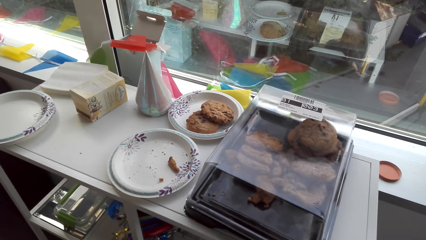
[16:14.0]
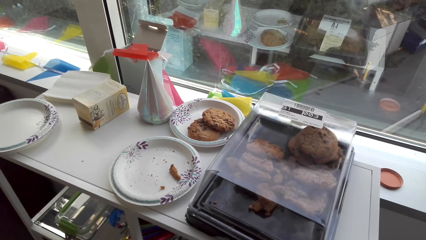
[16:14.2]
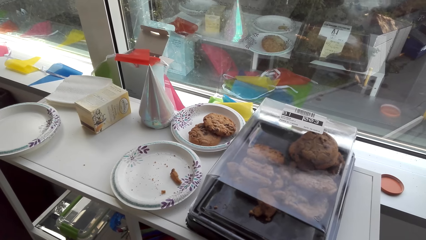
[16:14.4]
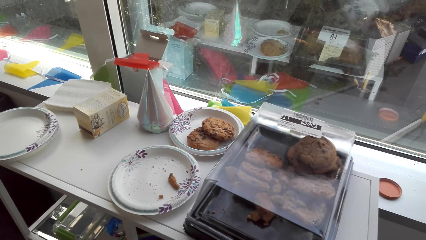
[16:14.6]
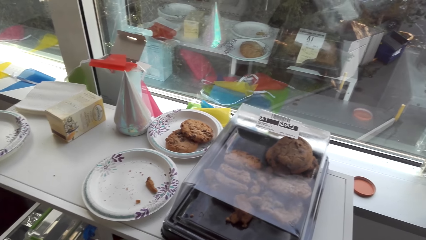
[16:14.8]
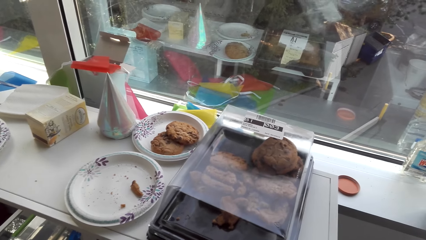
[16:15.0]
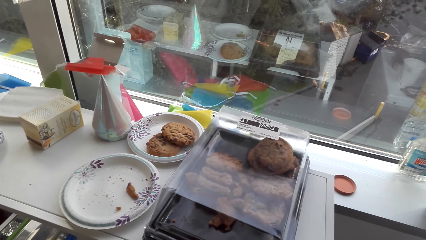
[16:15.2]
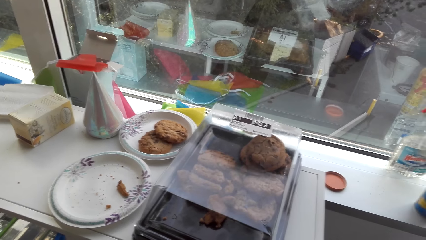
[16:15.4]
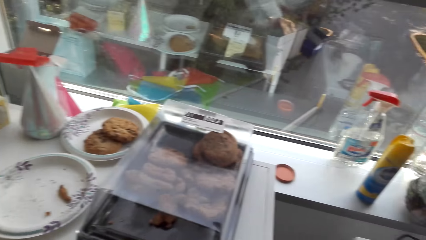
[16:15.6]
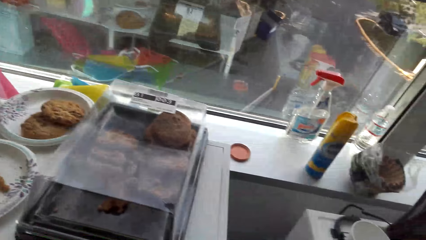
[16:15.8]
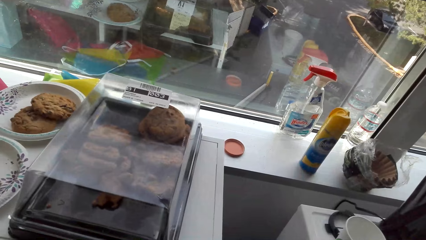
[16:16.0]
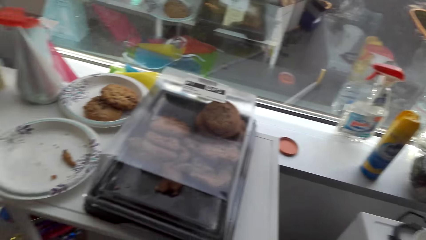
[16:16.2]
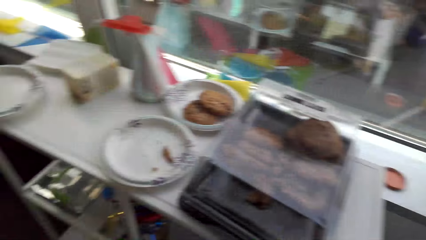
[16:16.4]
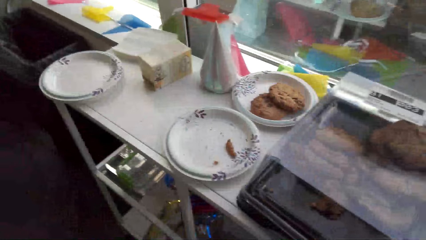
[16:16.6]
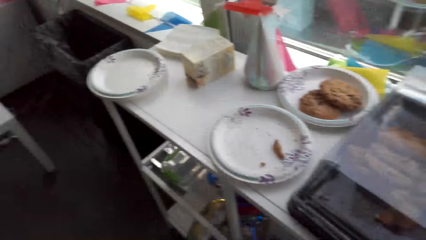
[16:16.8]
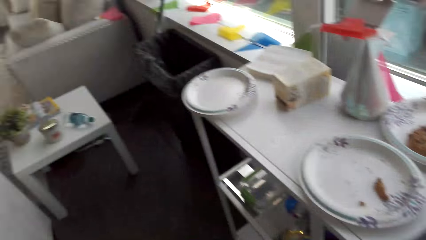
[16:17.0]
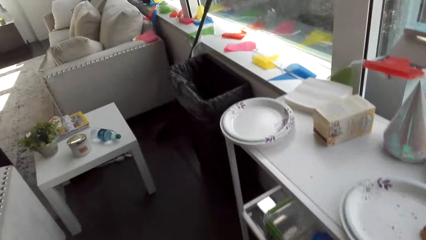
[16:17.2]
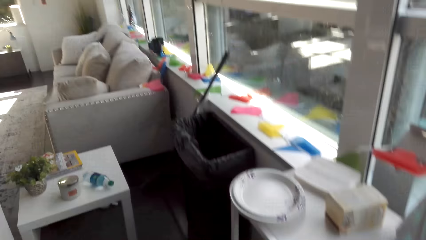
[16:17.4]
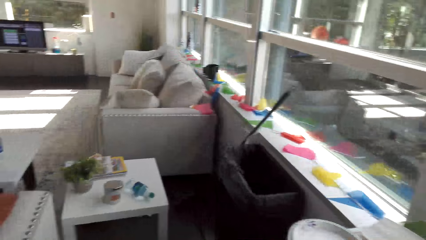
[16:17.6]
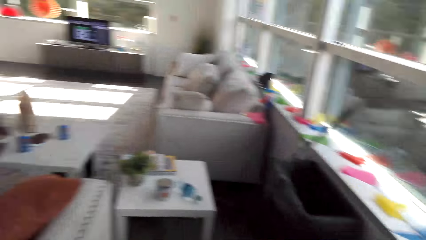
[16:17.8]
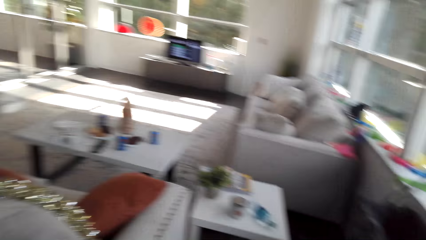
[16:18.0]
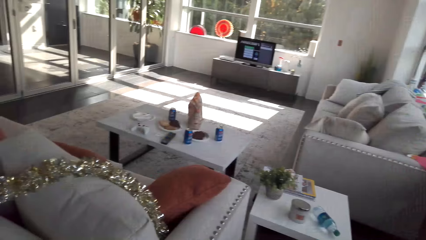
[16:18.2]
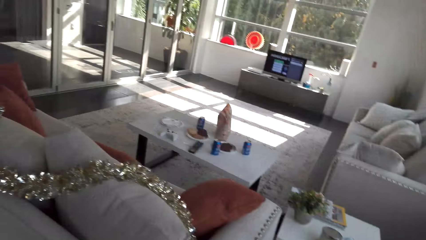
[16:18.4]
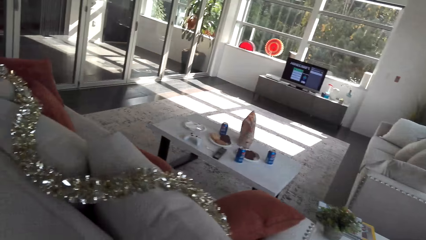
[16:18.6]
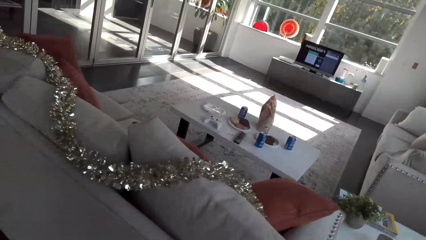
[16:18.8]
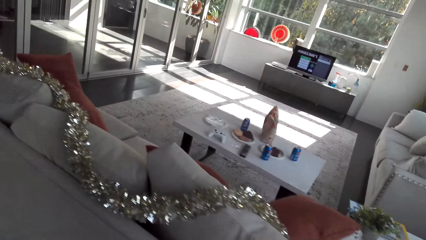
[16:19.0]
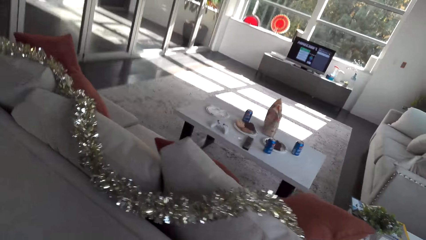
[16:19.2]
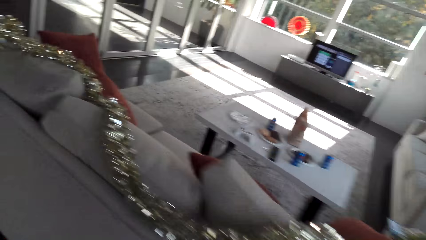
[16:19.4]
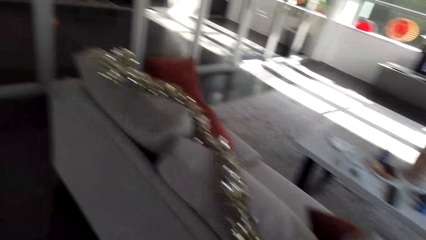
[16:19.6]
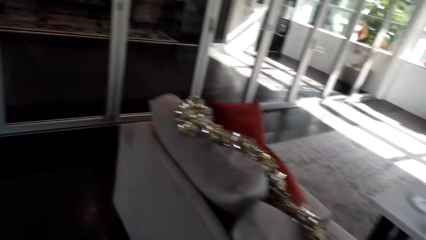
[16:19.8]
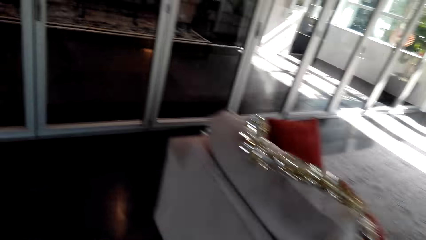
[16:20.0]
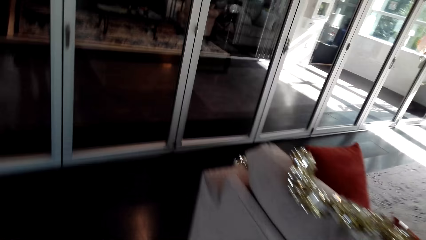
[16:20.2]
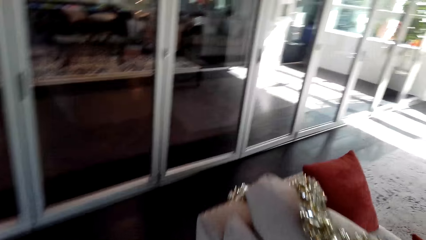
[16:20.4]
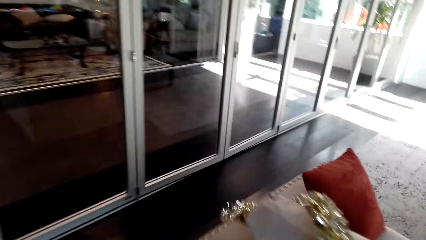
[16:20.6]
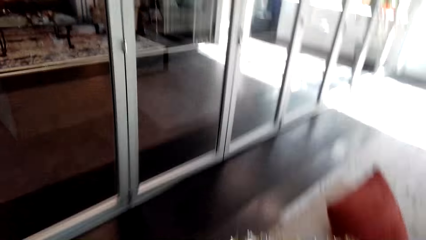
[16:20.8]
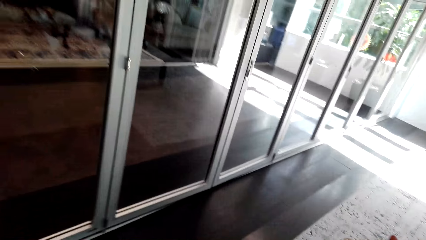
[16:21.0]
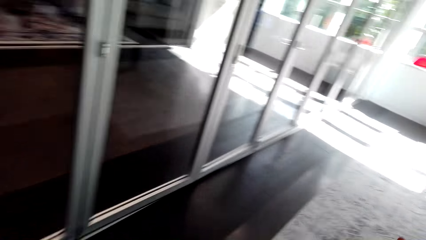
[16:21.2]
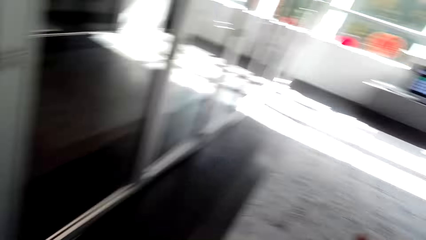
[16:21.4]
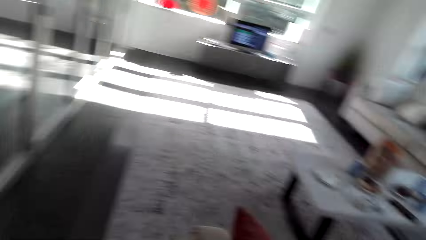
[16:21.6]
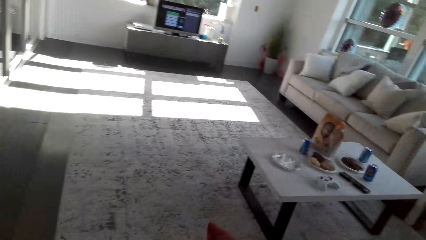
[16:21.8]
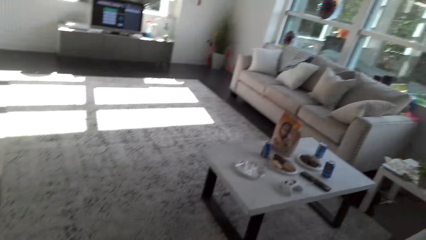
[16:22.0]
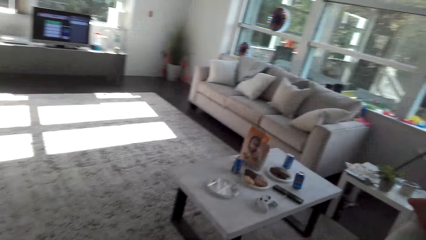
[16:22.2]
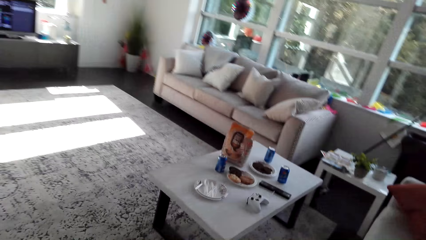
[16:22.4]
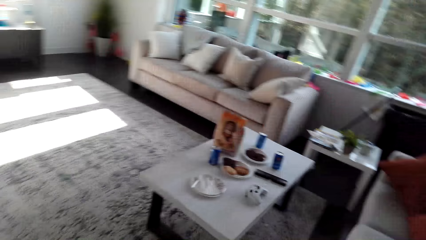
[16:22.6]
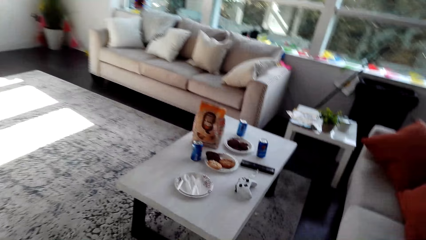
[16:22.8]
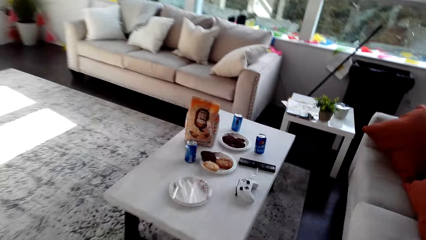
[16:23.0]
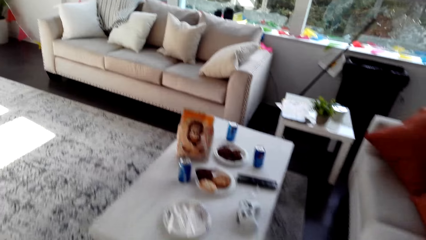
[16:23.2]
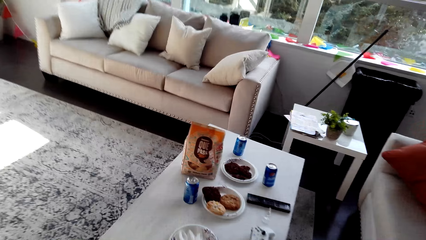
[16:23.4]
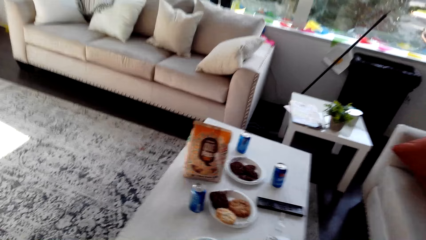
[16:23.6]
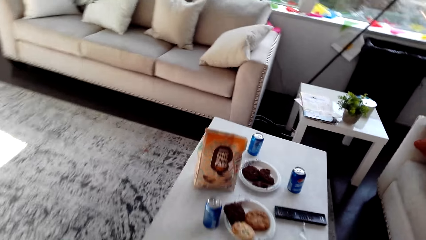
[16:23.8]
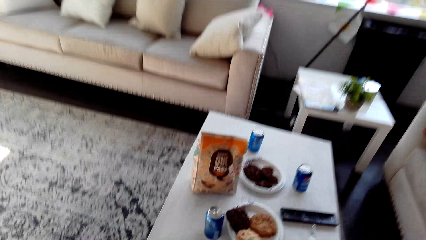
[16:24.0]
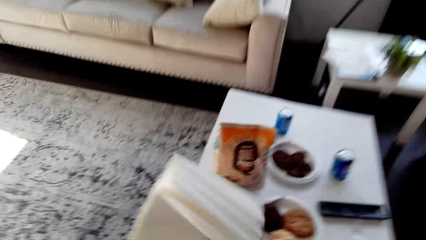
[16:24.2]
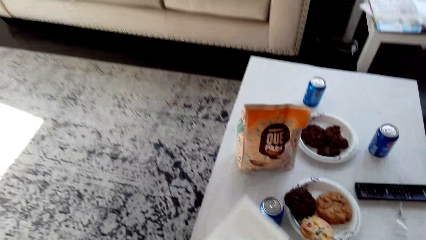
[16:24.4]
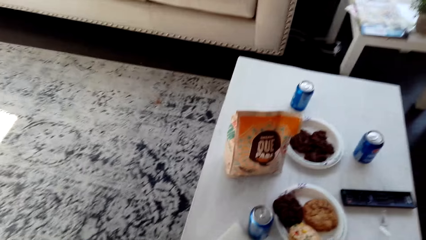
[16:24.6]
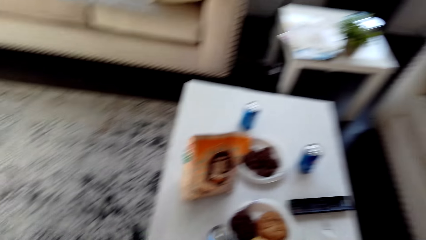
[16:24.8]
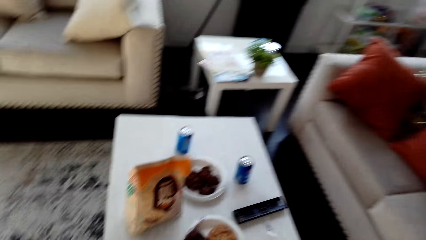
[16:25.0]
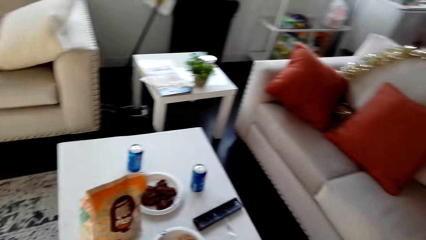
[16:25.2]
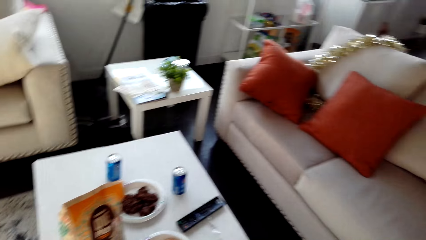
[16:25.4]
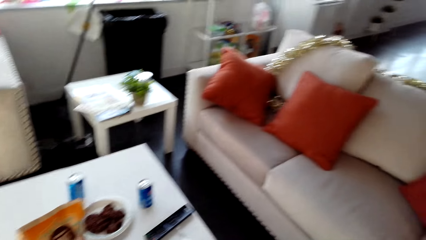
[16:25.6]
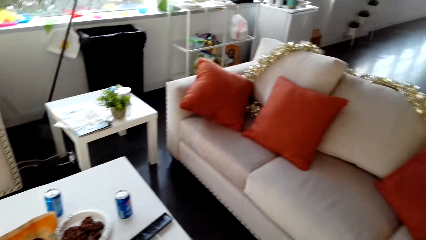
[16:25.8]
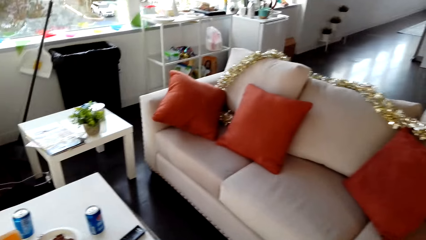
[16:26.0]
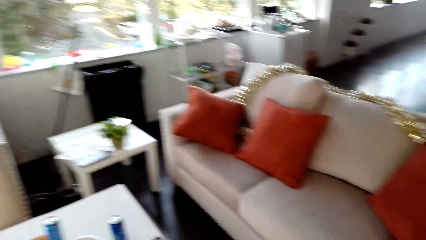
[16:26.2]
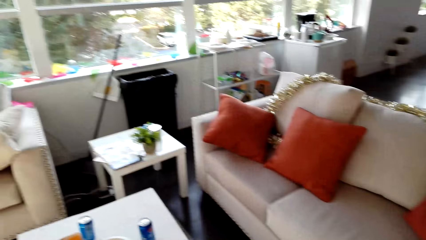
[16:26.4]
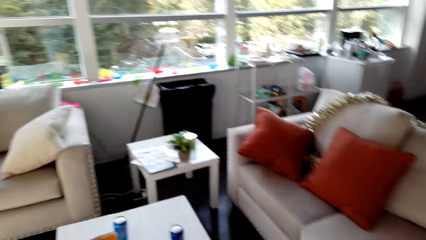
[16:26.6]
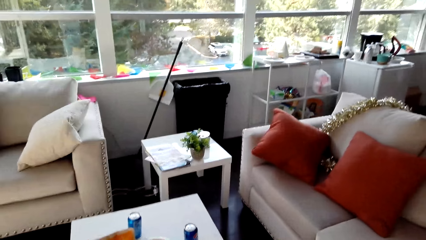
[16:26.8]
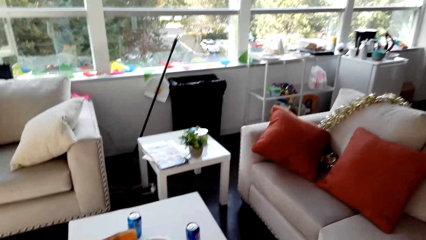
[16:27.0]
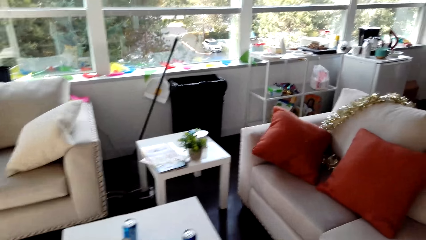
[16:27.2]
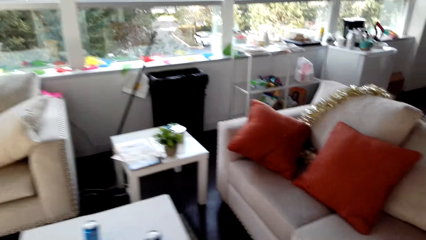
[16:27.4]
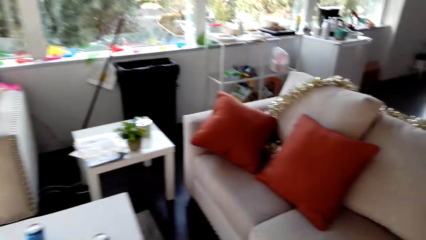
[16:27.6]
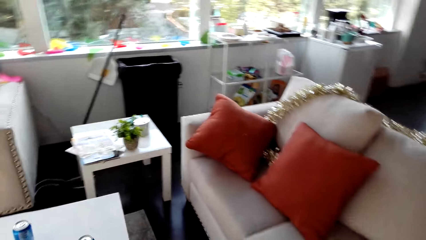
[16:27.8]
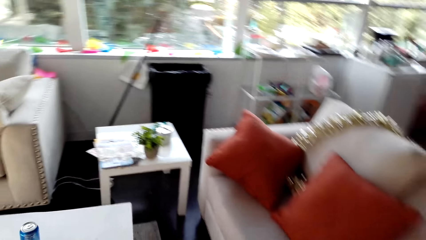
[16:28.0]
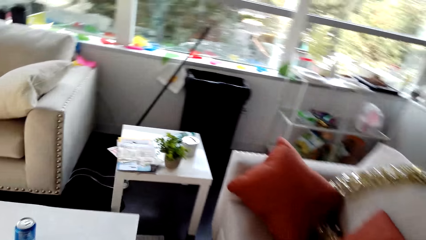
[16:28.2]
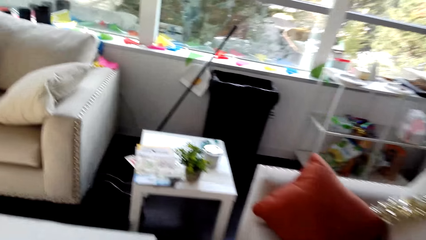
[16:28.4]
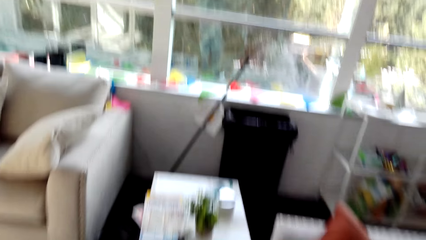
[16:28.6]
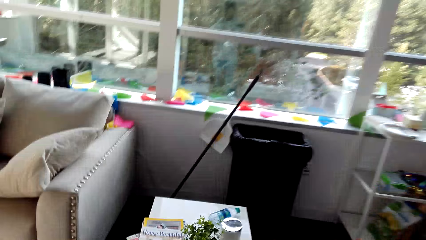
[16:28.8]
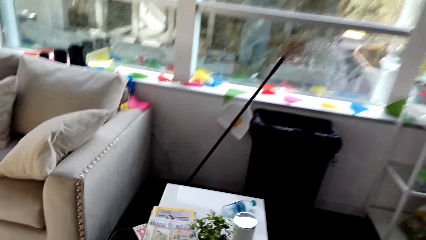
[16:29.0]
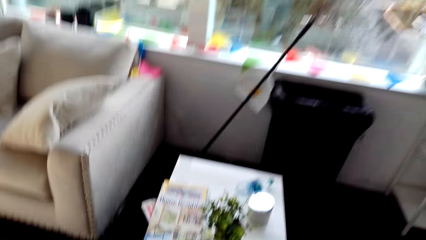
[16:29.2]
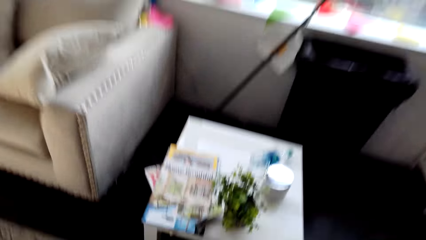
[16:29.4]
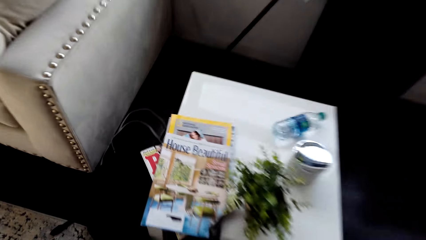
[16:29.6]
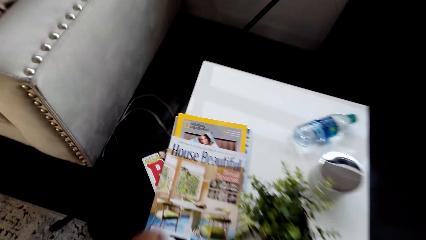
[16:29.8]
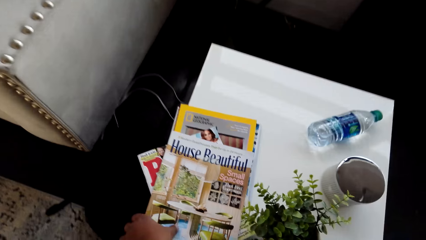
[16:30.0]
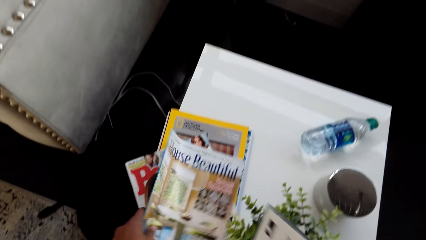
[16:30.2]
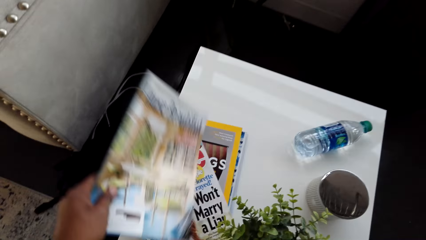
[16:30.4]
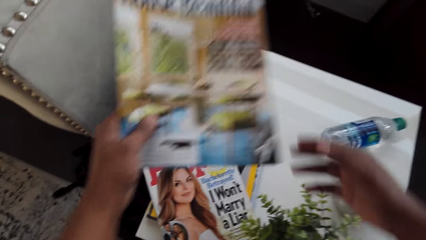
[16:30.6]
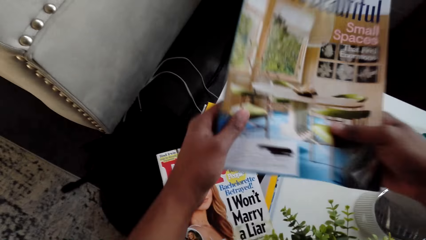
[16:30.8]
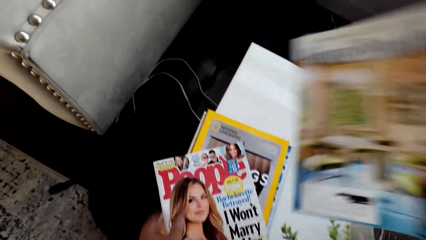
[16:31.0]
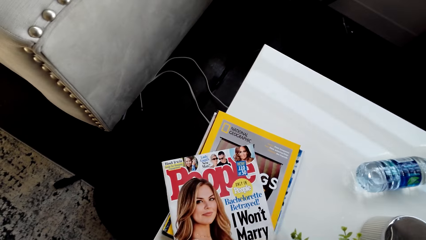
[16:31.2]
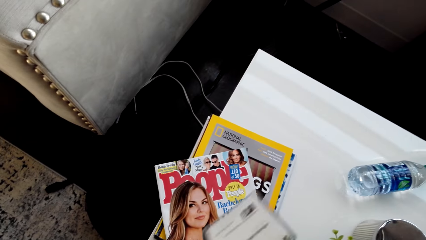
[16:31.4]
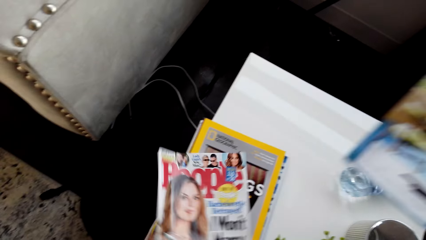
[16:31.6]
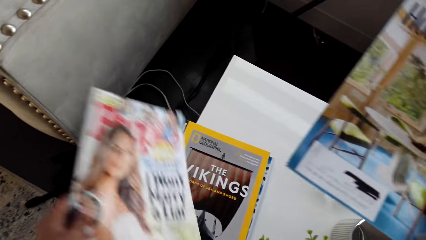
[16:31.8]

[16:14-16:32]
The camera wearer walks around. They hit the table. They look around. They walk around. They pick a magazine from the table. They lift the magazine. They look at the magazine.
